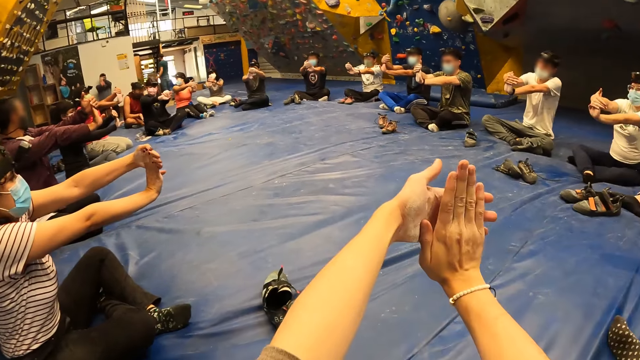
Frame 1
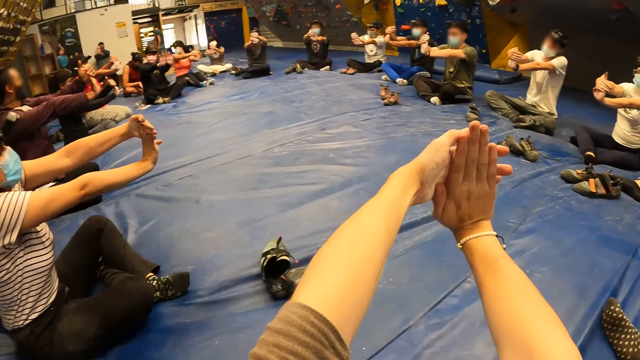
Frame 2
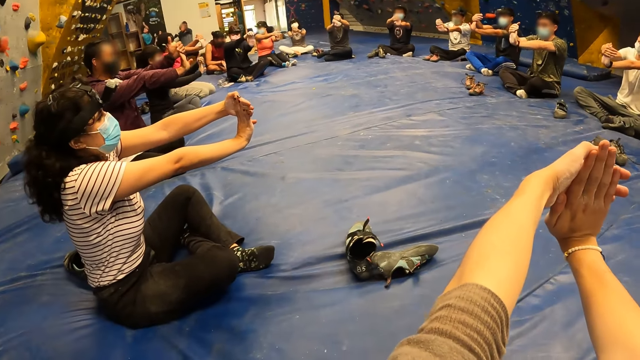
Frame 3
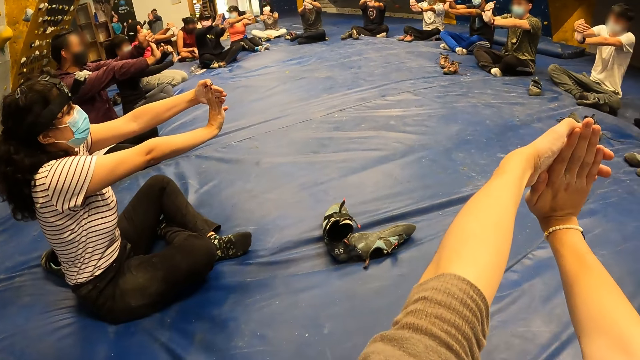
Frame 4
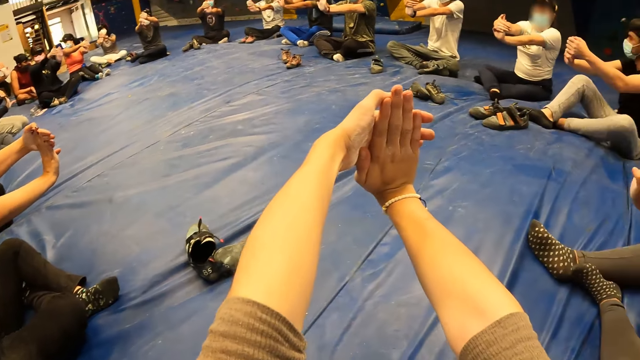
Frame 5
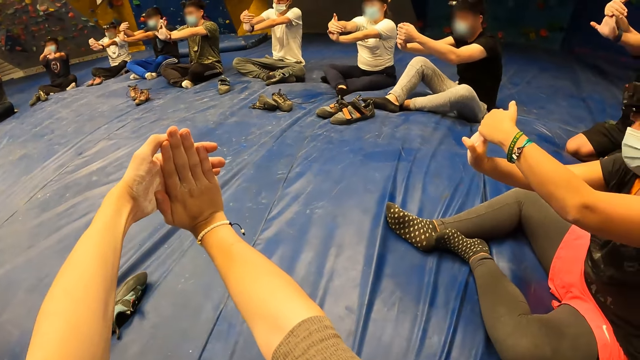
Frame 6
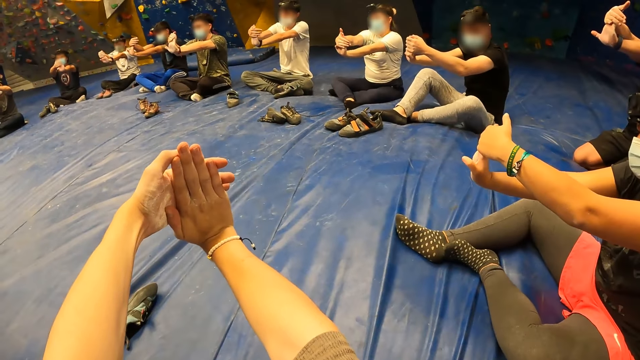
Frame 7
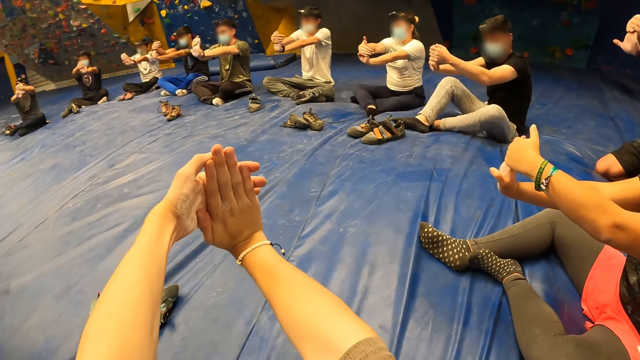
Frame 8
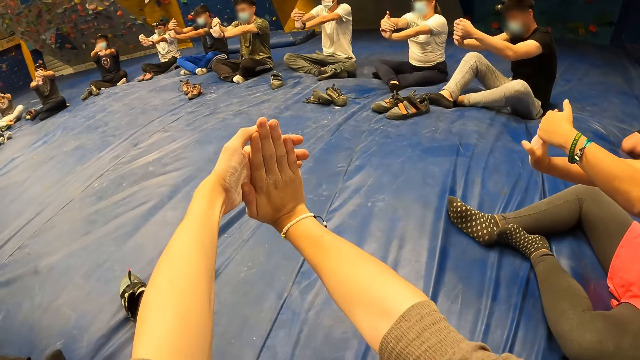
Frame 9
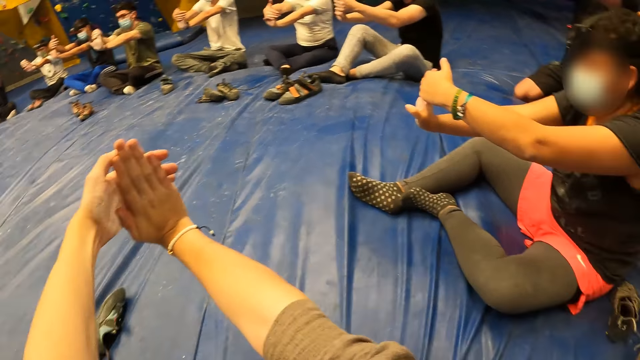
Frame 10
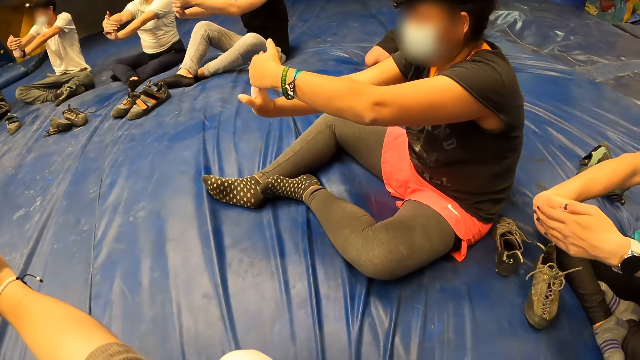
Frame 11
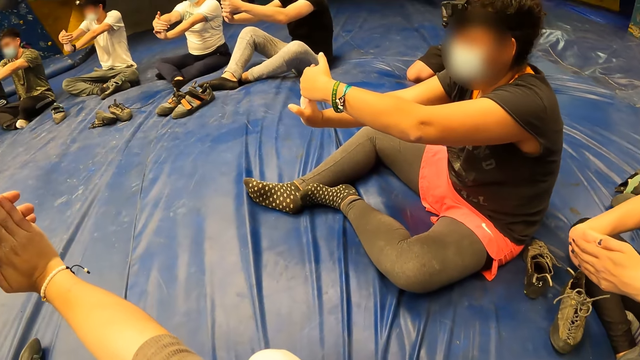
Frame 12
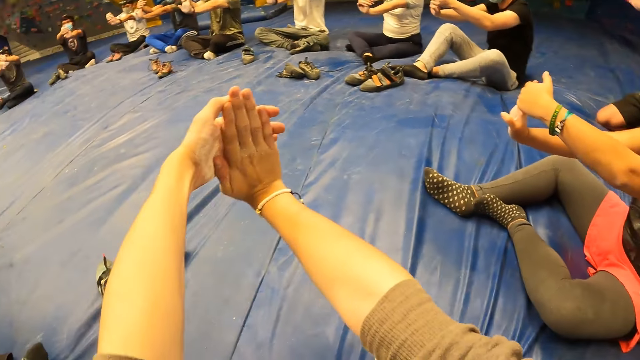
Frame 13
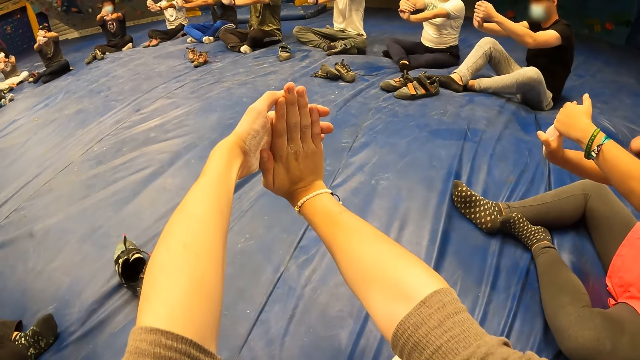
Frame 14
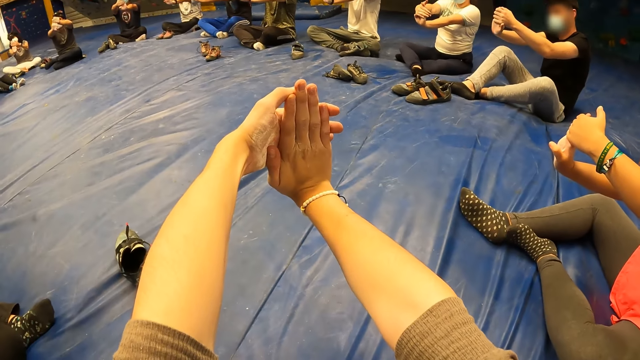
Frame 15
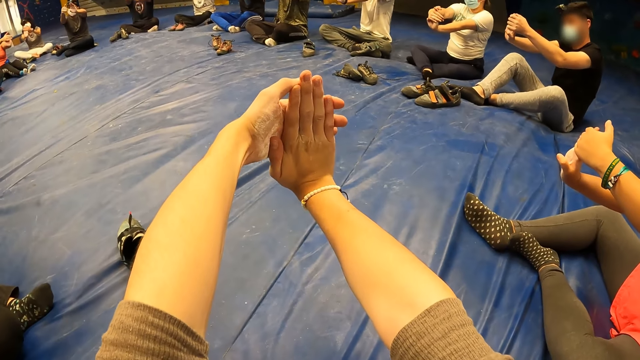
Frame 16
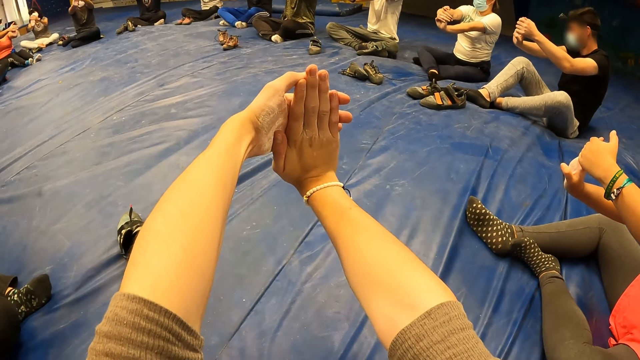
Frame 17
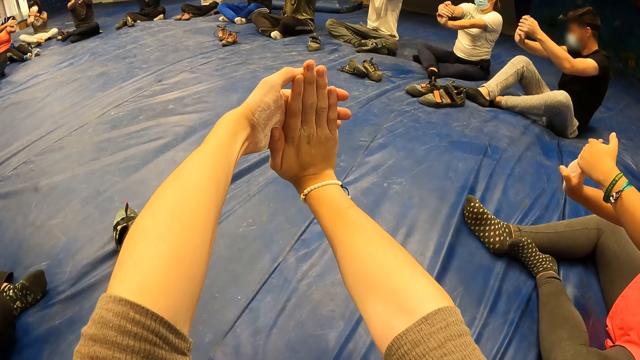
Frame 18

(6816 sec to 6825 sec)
The camera wearer pulls forward his right hand. He stretches both hands. He looks around. Another woman stretches both hands.

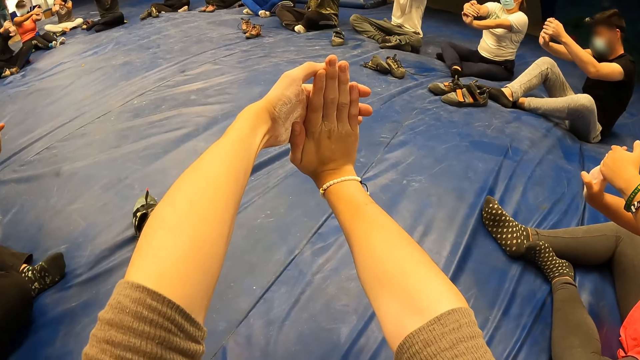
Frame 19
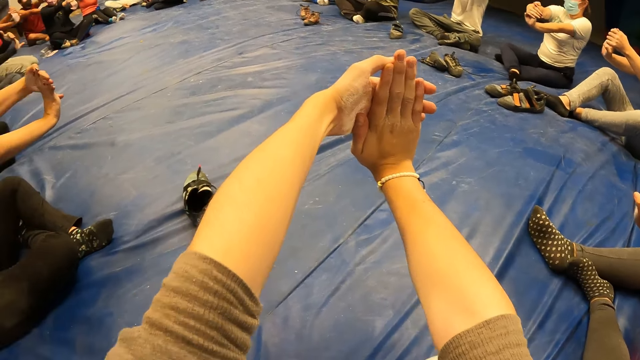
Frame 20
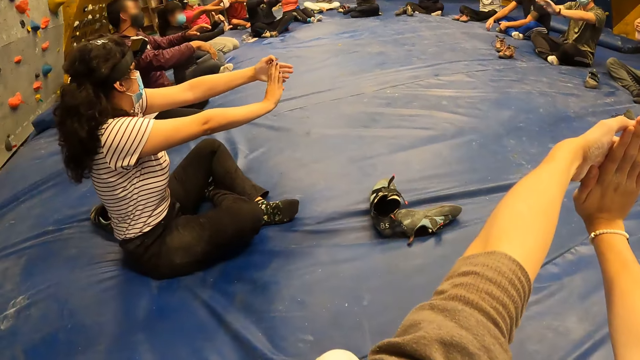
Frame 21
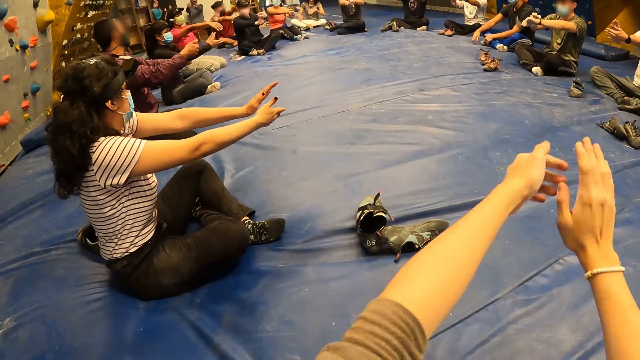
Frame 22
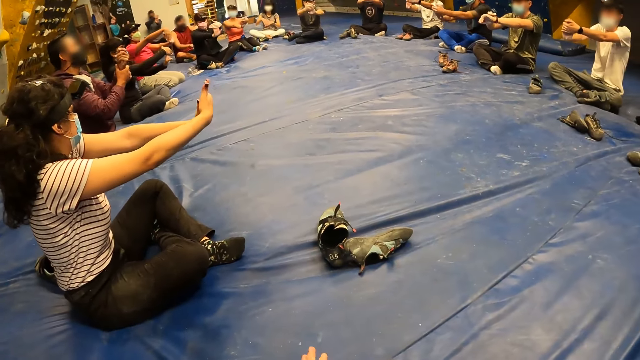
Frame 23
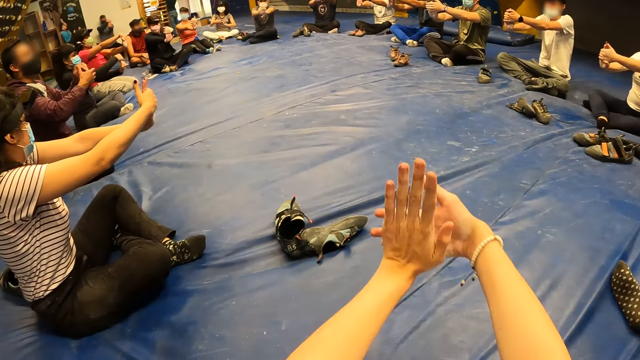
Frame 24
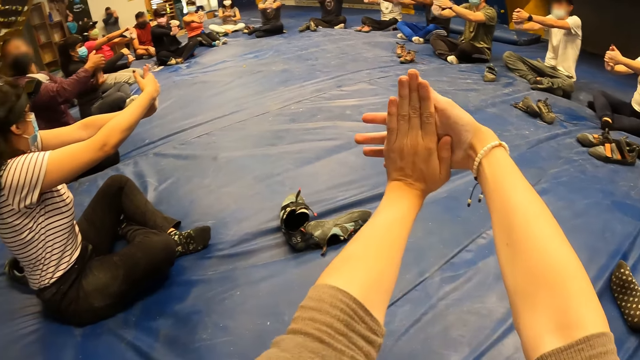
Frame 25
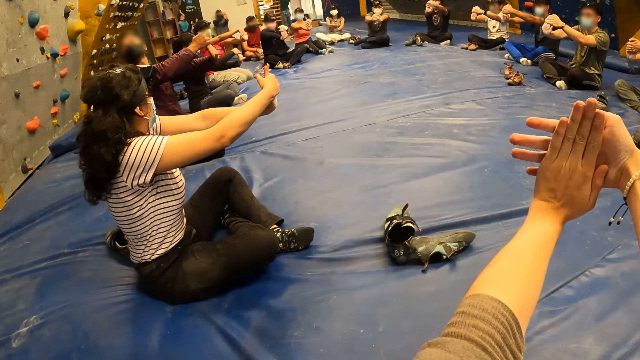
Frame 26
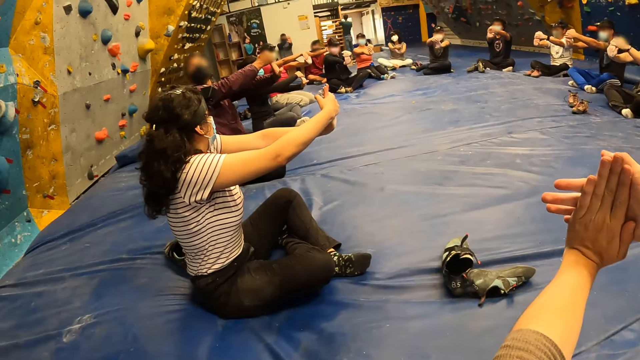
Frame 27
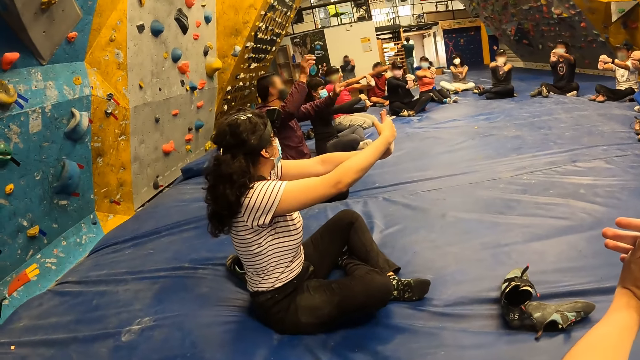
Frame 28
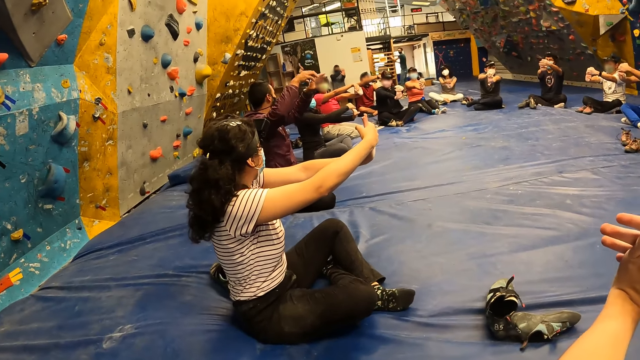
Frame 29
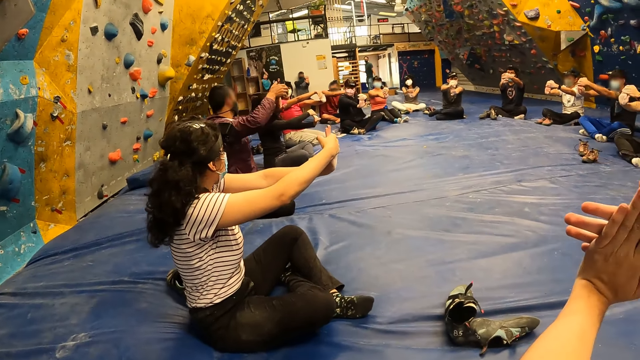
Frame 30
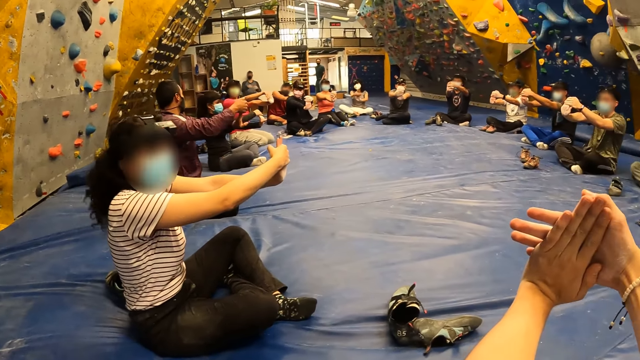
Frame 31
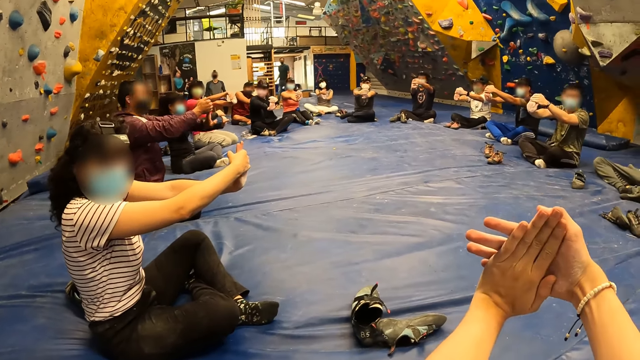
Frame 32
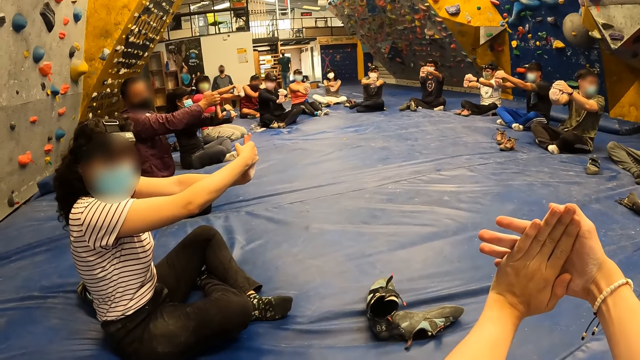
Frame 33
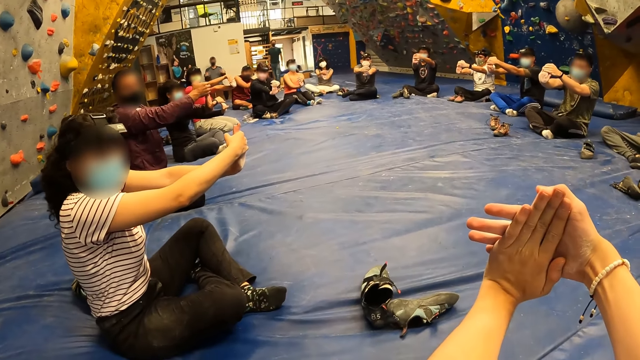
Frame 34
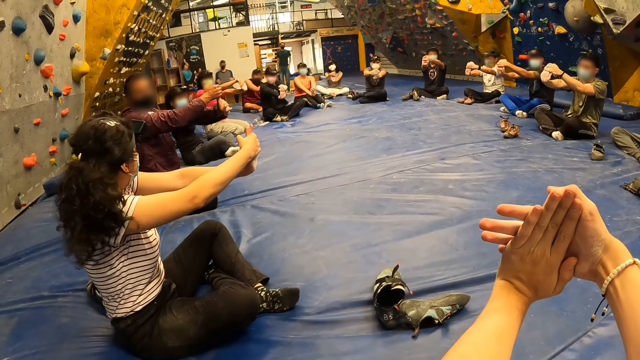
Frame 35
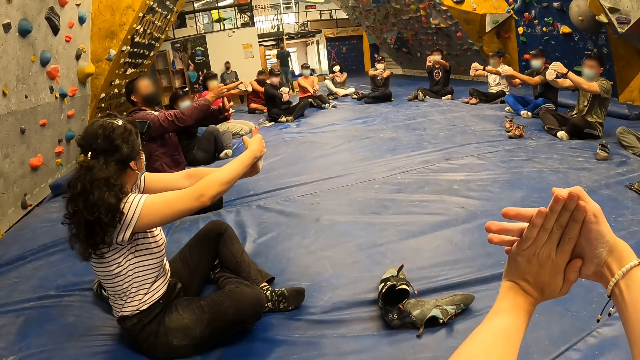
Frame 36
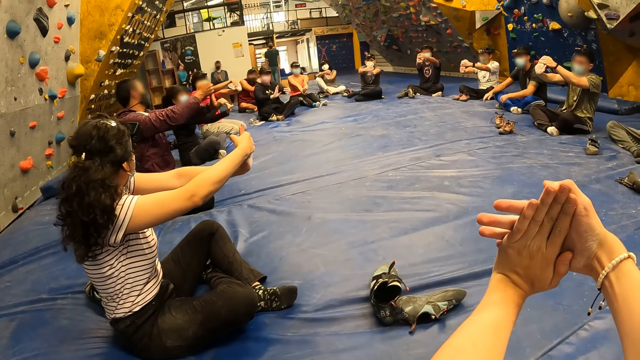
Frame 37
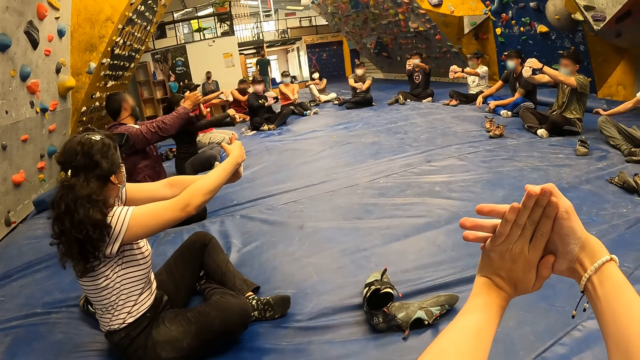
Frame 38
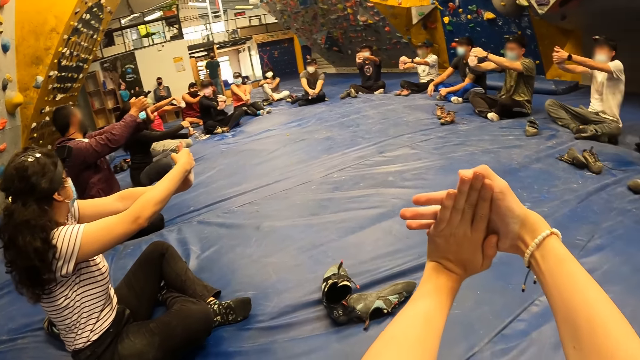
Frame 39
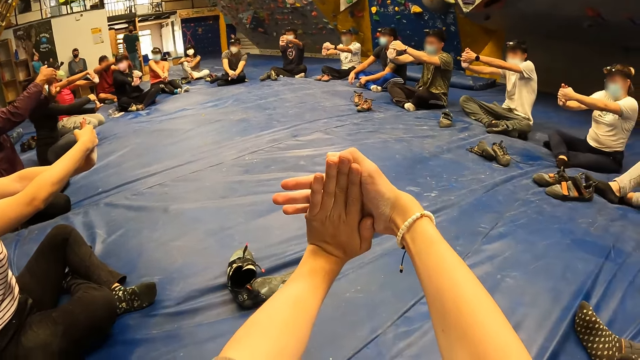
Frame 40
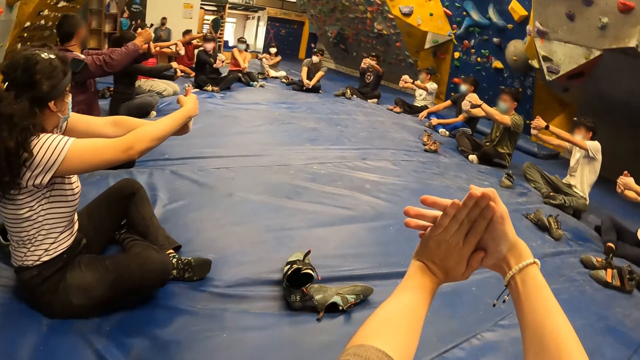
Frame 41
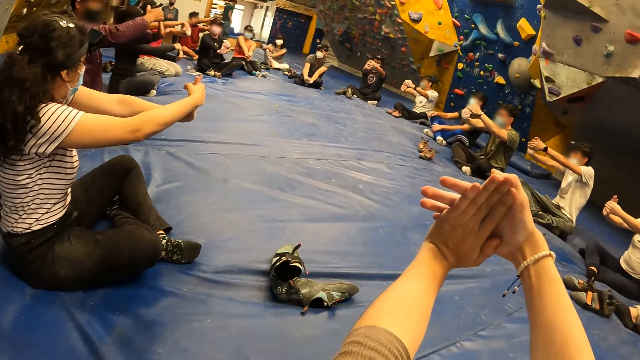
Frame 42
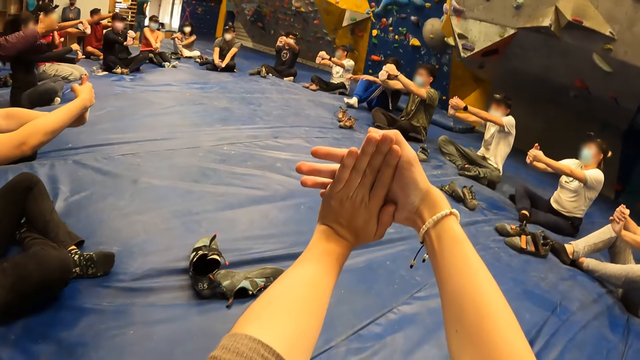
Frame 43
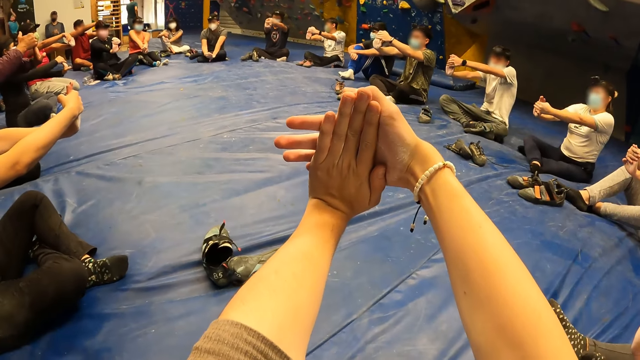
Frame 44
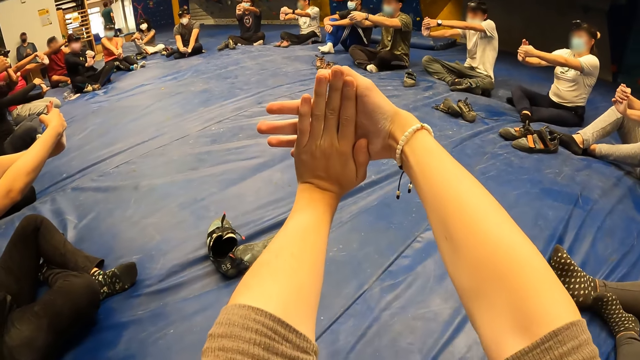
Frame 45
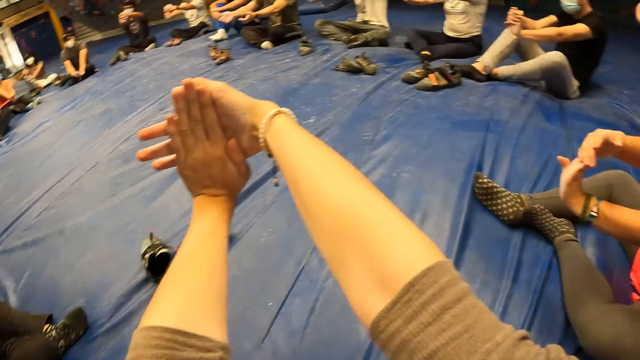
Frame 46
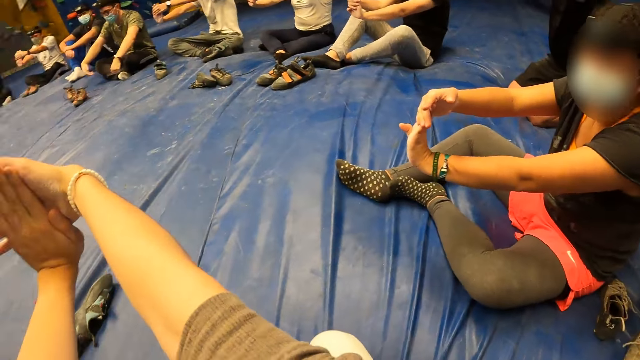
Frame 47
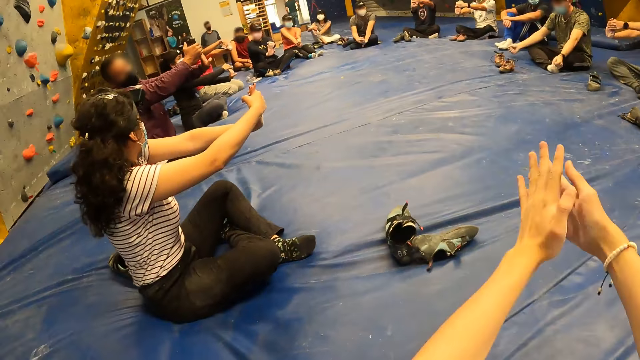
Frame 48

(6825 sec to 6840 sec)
The camera wearer pulls forward the left hand. They look around.
